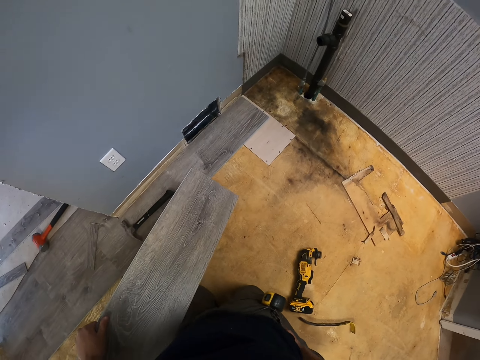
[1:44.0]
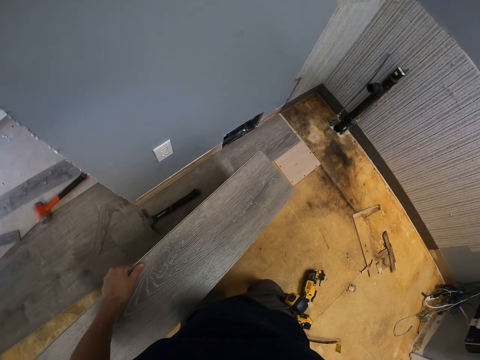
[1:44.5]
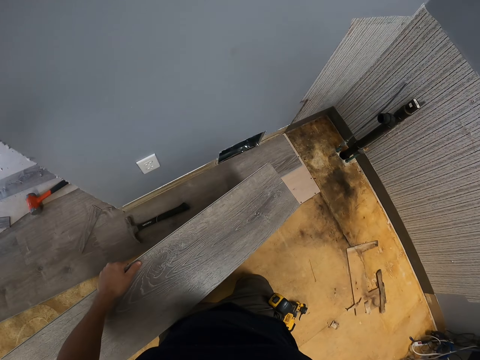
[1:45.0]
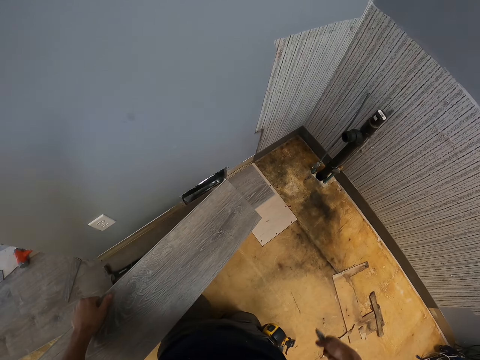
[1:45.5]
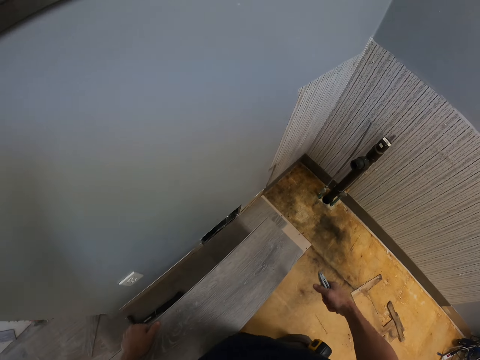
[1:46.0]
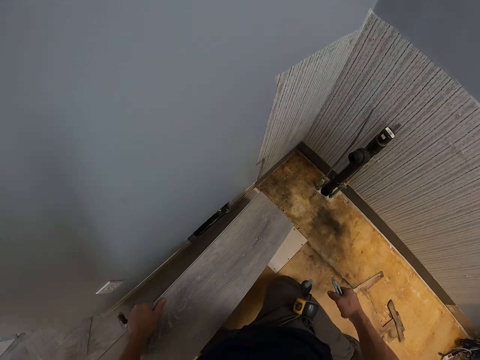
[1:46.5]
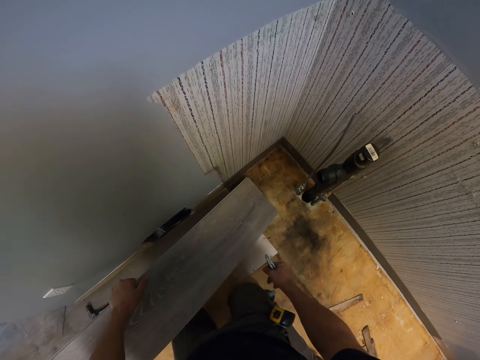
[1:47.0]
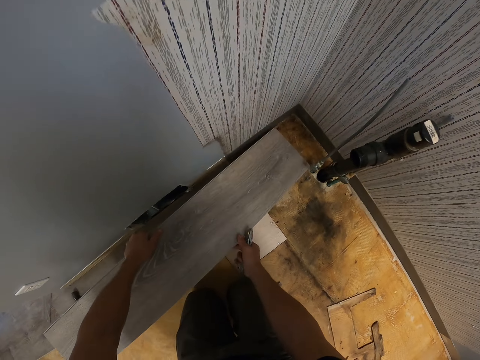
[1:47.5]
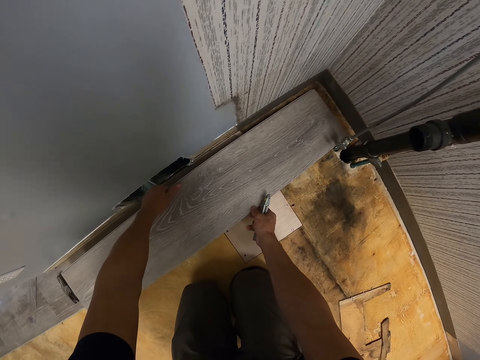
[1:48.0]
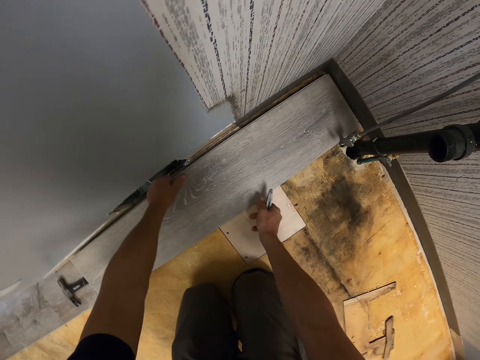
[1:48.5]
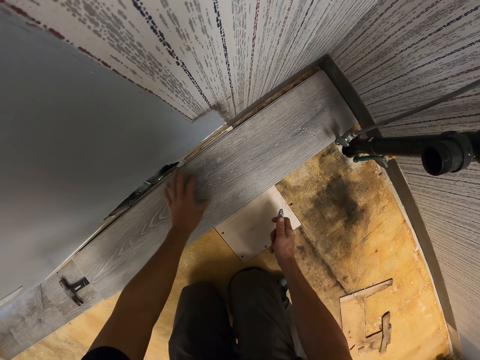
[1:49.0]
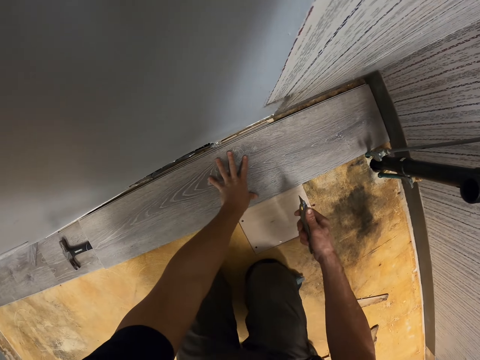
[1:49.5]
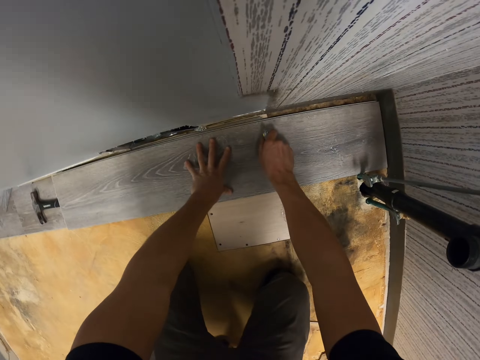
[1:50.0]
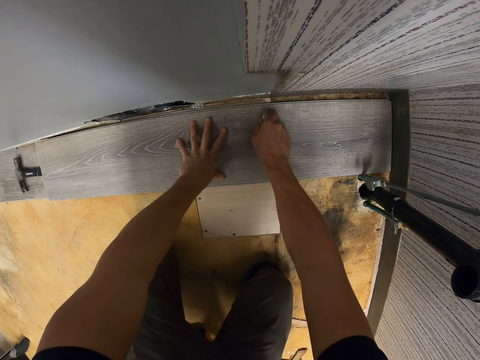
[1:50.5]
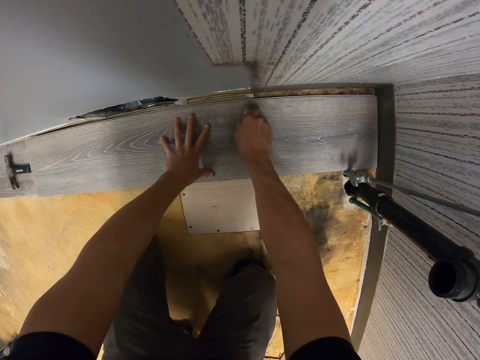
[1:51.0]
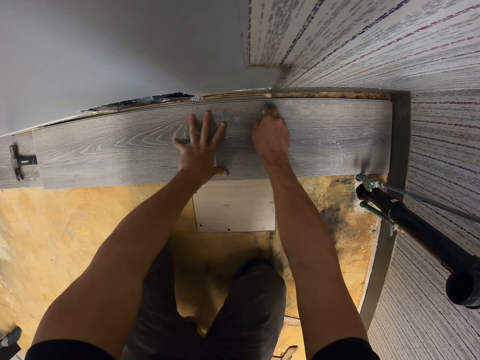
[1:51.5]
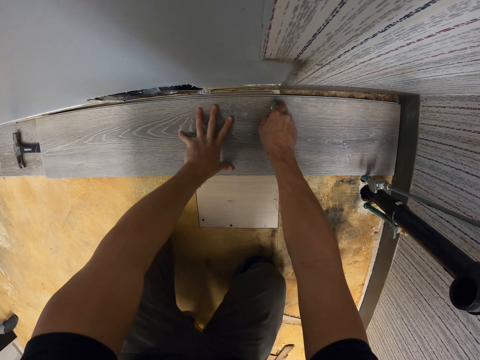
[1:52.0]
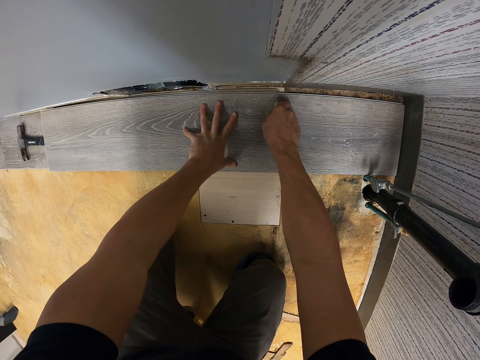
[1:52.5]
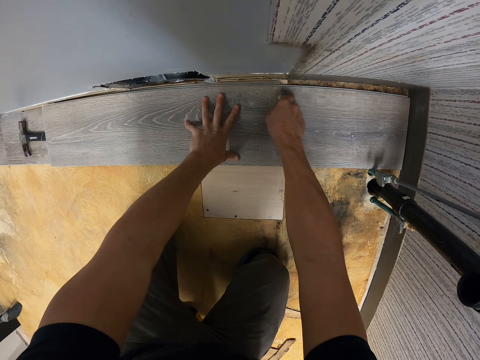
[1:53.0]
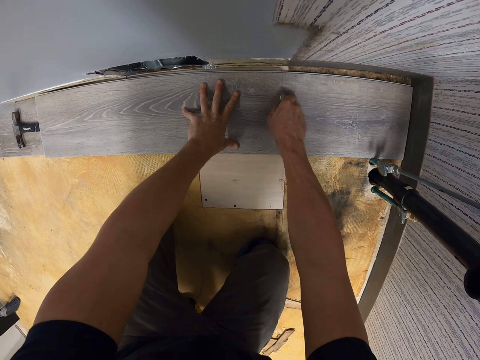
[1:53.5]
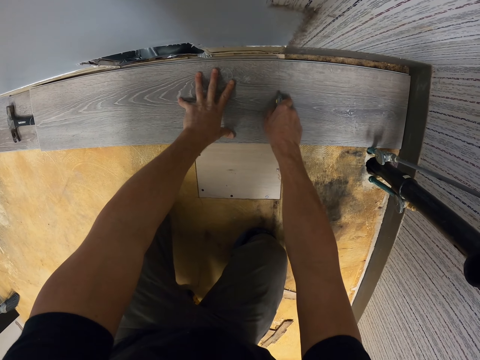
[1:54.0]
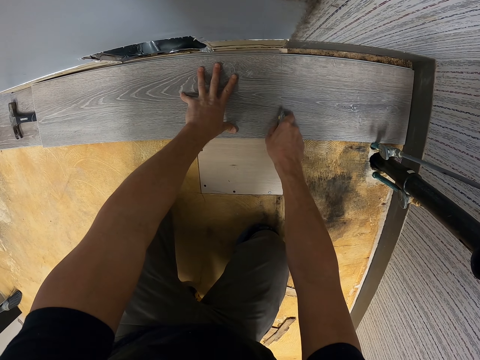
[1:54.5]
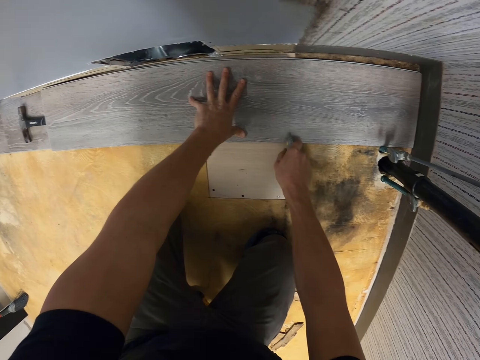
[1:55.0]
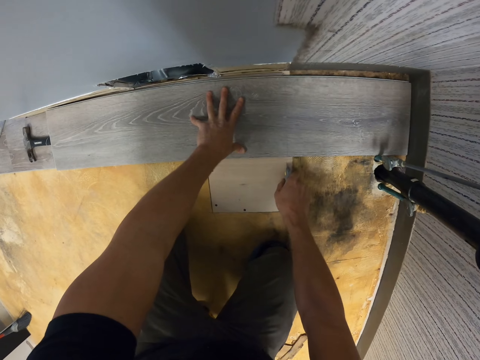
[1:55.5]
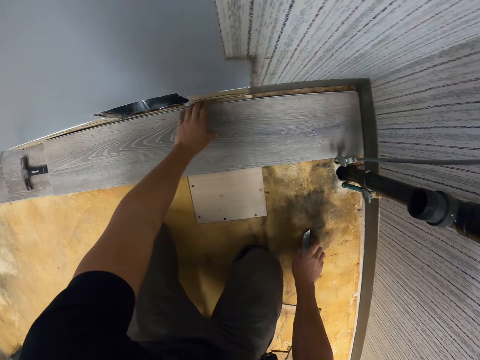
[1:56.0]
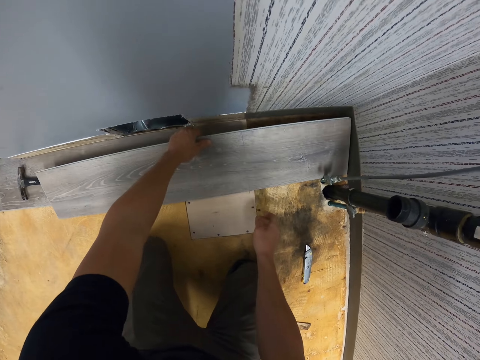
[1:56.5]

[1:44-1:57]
The camera wearer puts a piece of wood on the floor. They cut the piece of wood with a wood cutter. They put measurements on the wood.

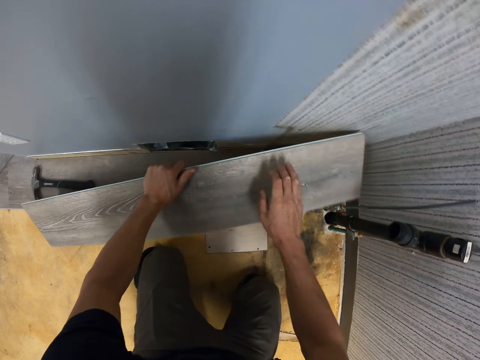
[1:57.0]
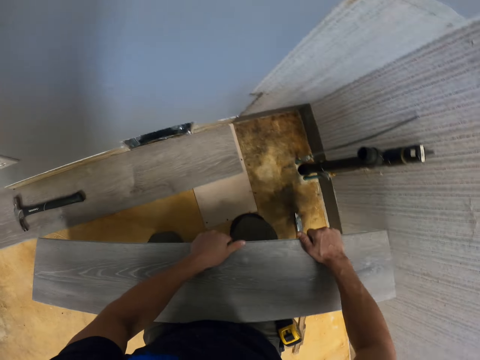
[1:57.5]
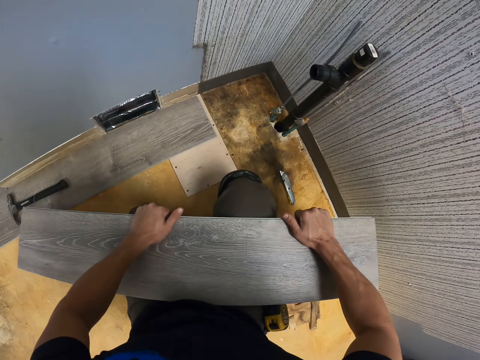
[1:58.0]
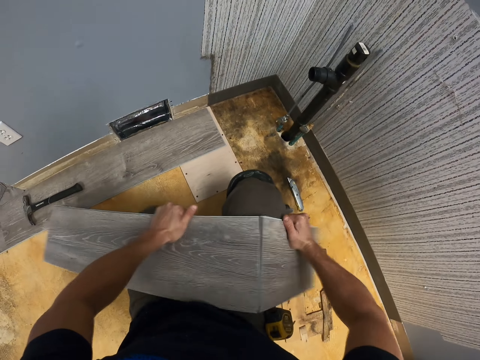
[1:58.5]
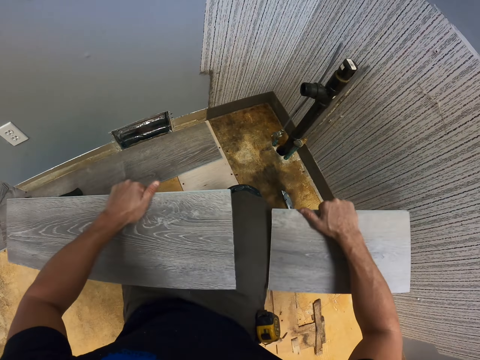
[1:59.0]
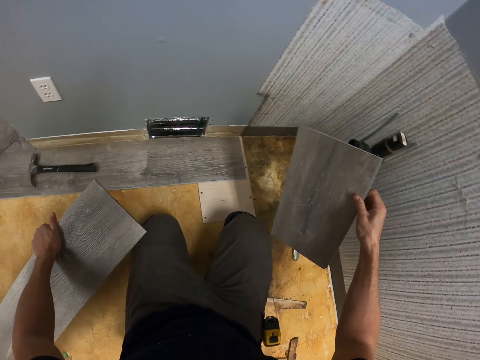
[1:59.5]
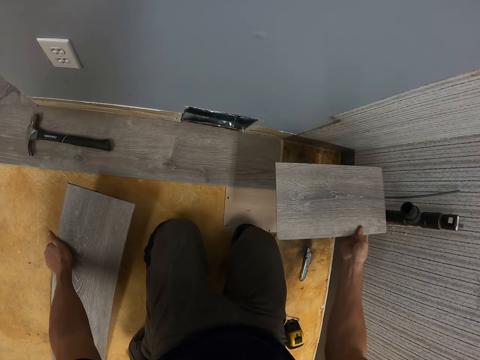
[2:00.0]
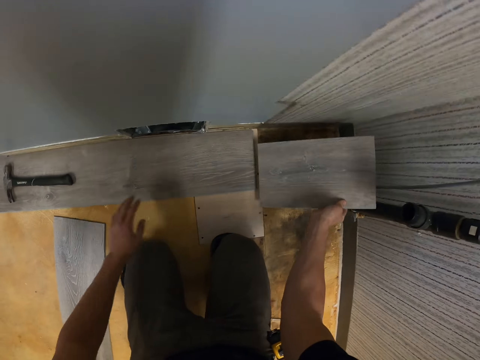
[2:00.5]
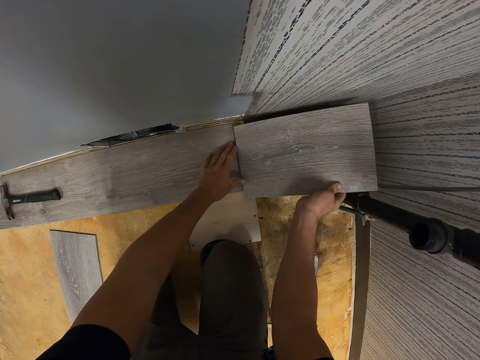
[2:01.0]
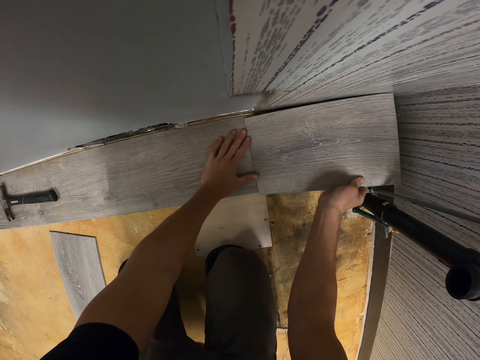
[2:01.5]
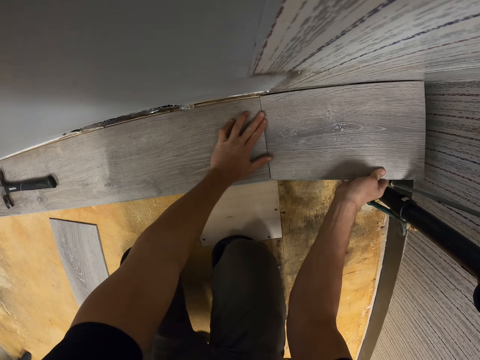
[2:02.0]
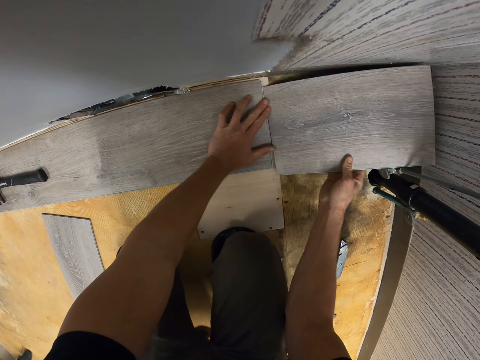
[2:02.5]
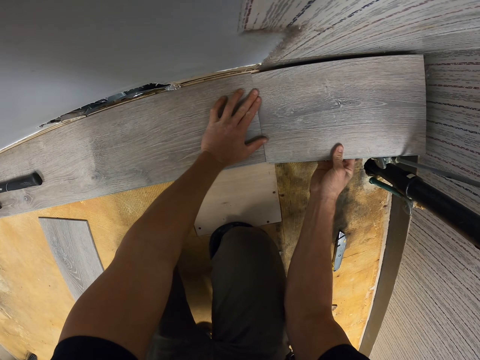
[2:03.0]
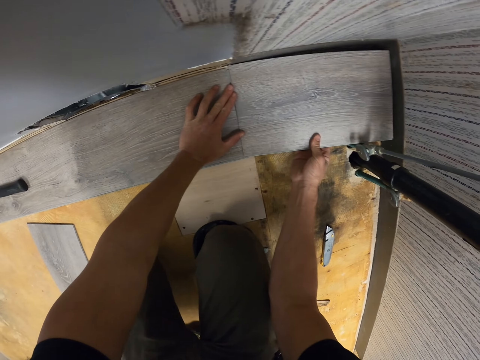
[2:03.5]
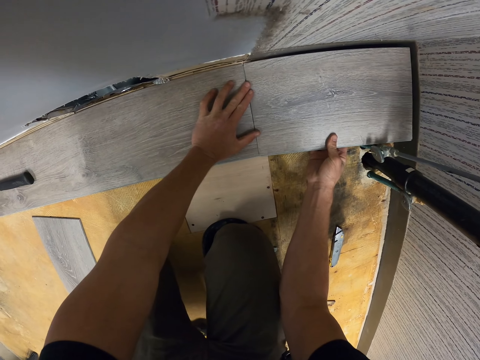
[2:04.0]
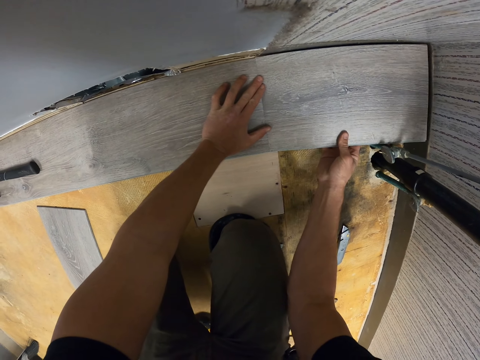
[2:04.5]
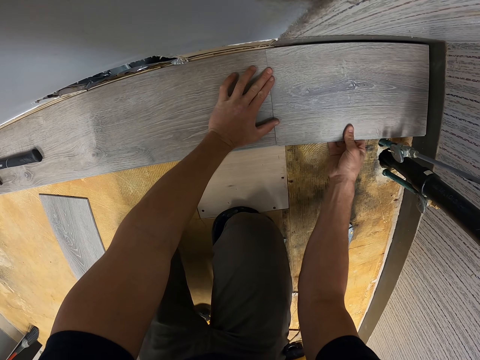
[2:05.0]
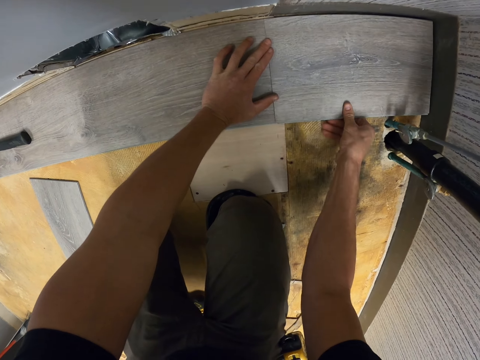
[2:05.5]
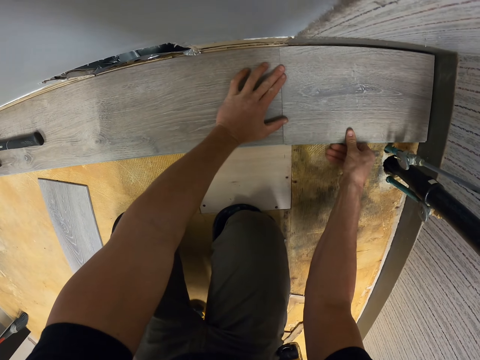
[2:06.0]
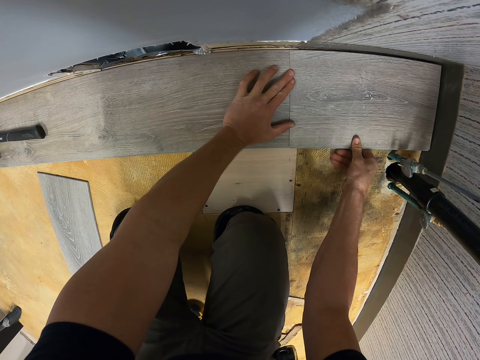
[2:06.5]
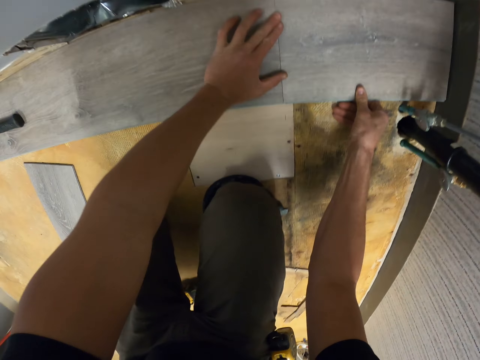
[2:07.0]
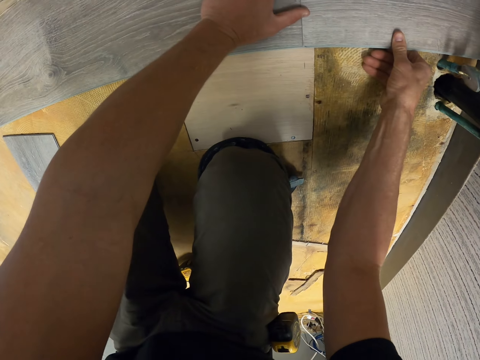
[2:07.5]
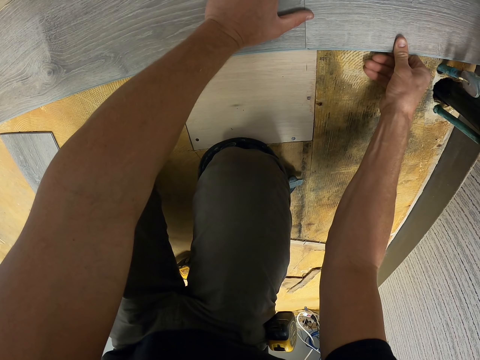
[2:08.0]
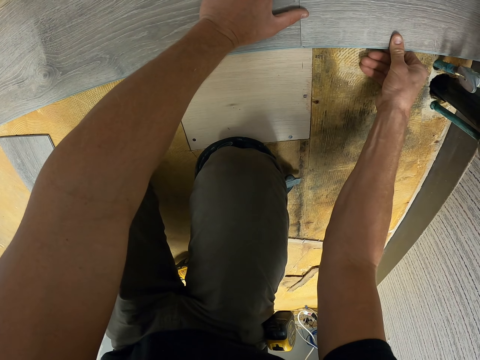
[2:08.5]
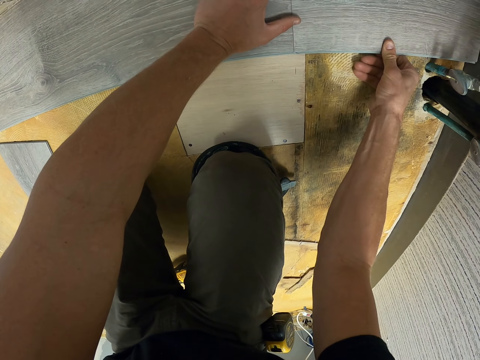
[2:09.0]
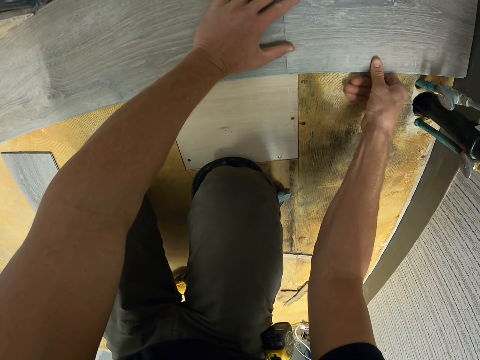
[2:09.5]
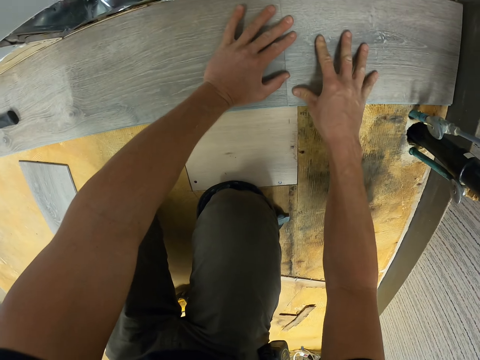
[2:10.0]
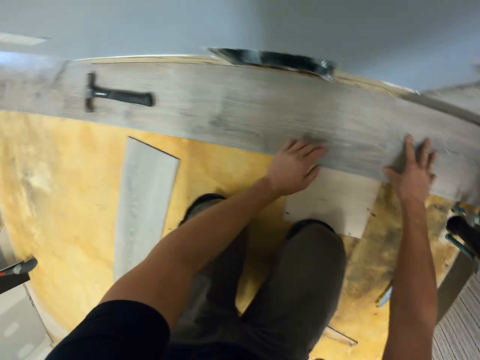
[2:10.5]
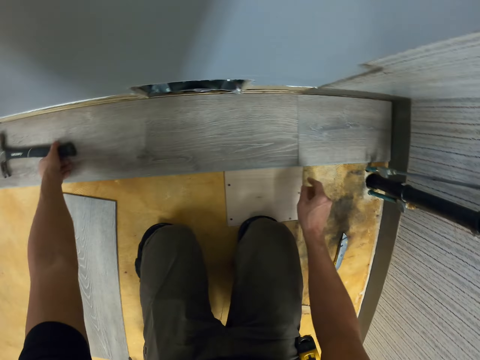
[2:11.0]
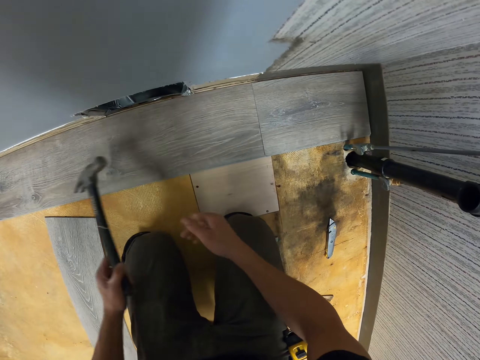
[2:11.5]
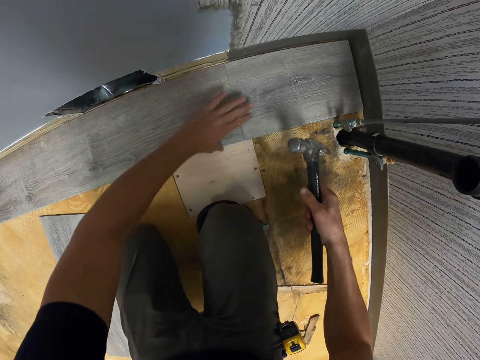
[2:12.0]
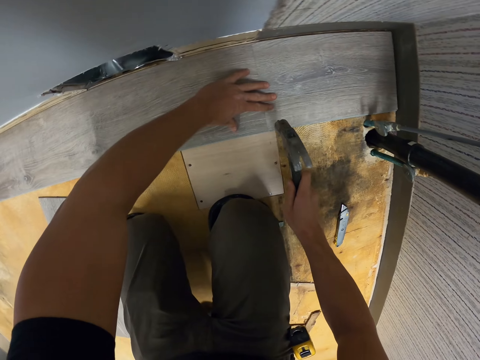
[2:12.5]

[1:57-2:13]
The camera wearer cuts a piece of wood with hands. They put the piece of wood on top of the floor. They pick up a hammer and hit the wooden floor with the hammer.
